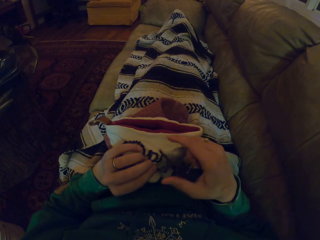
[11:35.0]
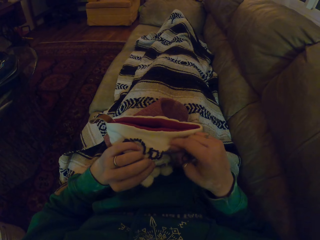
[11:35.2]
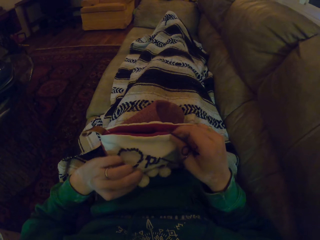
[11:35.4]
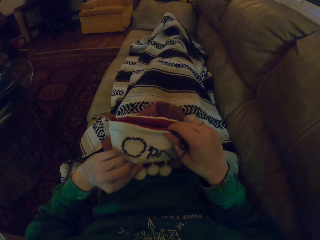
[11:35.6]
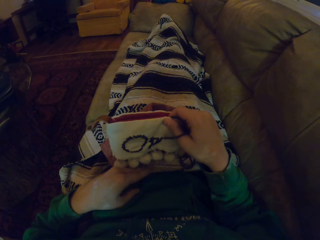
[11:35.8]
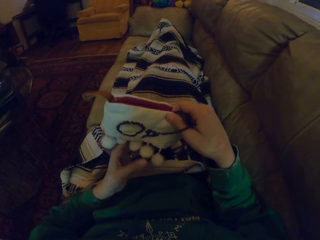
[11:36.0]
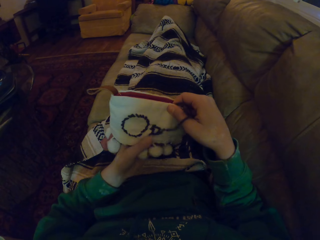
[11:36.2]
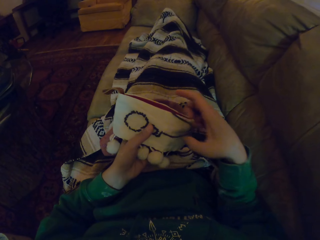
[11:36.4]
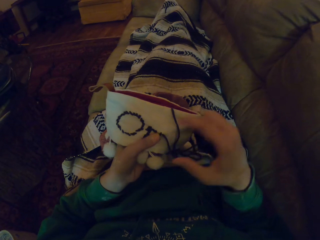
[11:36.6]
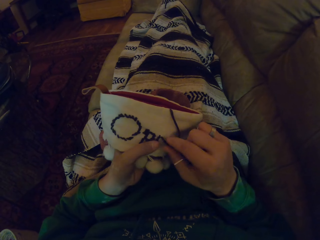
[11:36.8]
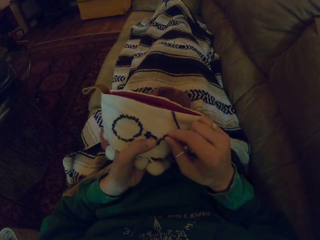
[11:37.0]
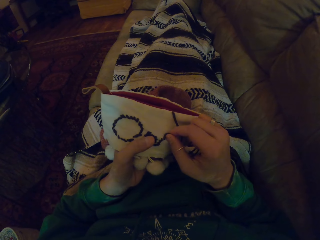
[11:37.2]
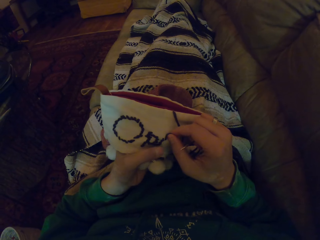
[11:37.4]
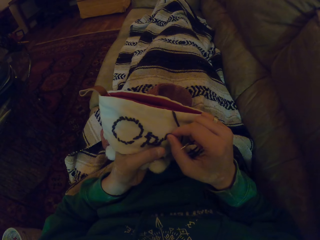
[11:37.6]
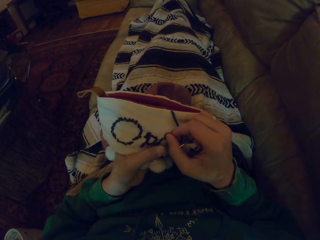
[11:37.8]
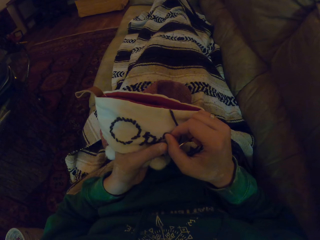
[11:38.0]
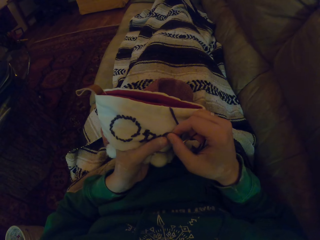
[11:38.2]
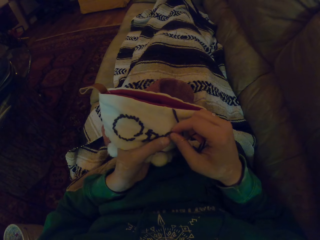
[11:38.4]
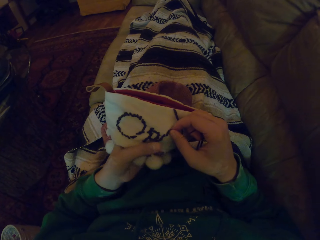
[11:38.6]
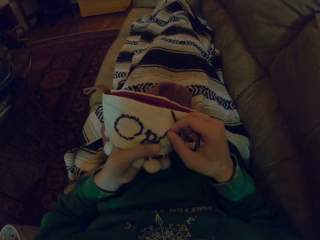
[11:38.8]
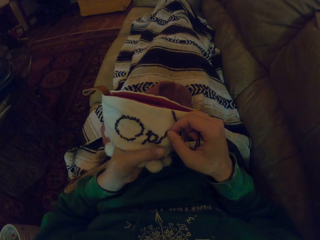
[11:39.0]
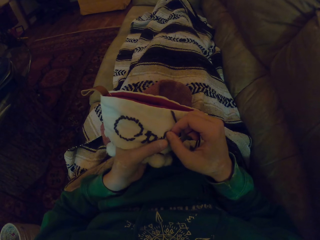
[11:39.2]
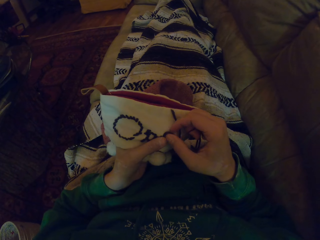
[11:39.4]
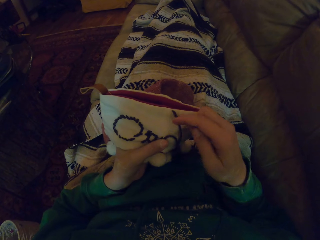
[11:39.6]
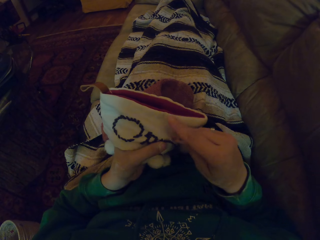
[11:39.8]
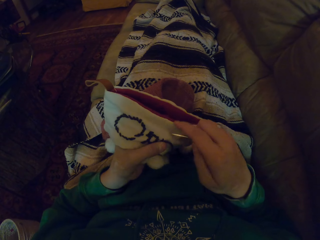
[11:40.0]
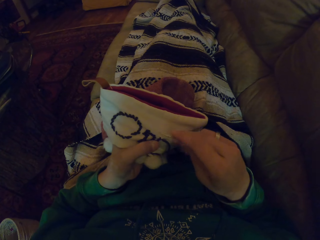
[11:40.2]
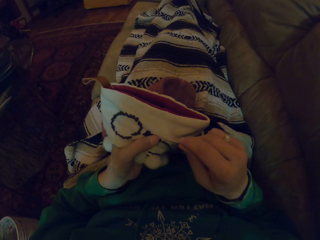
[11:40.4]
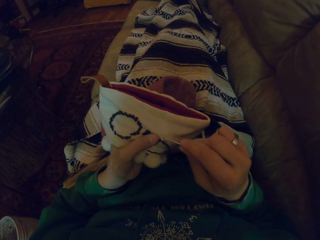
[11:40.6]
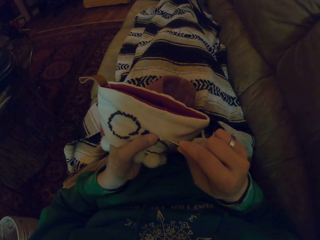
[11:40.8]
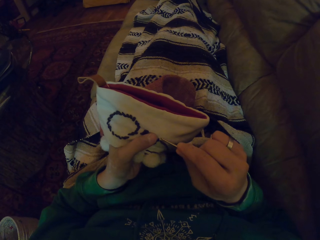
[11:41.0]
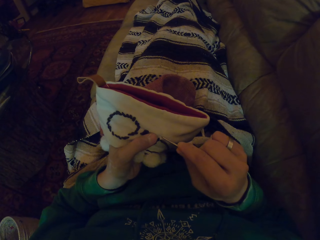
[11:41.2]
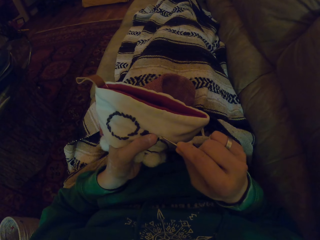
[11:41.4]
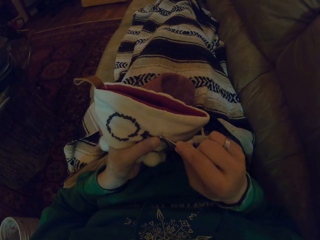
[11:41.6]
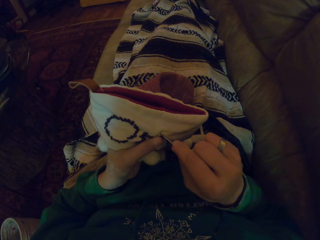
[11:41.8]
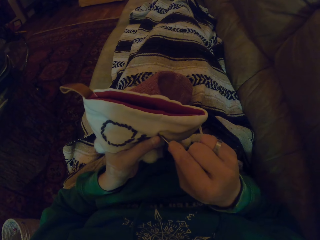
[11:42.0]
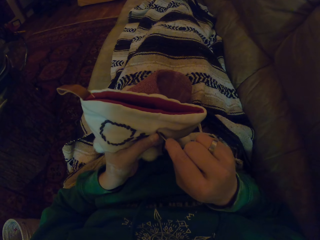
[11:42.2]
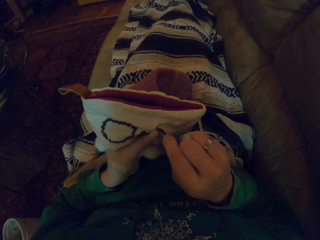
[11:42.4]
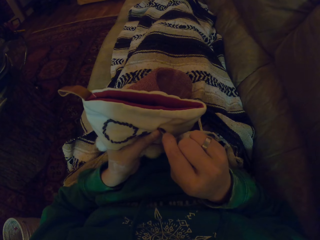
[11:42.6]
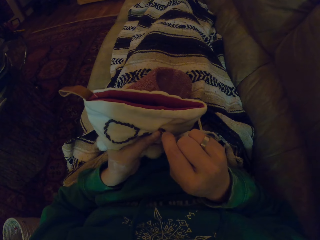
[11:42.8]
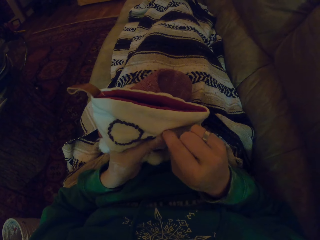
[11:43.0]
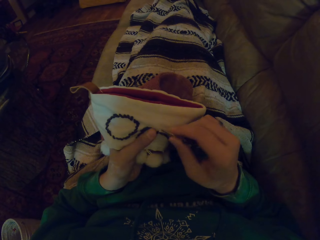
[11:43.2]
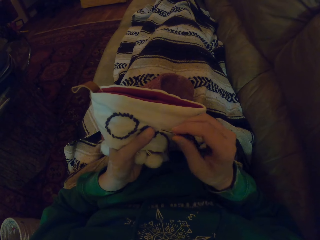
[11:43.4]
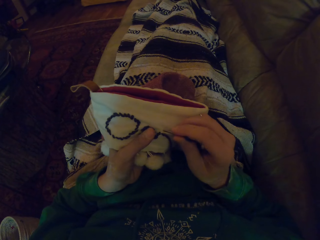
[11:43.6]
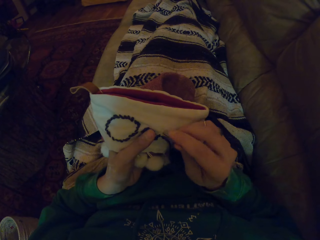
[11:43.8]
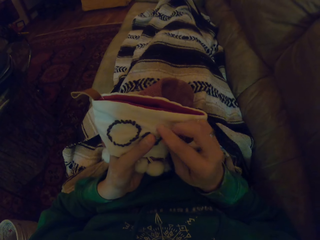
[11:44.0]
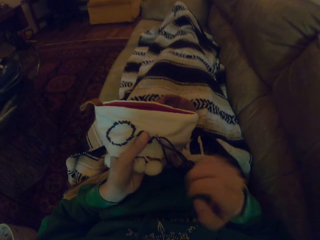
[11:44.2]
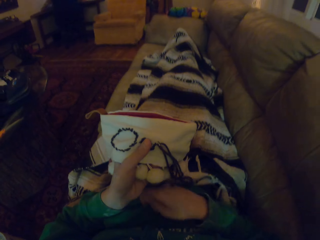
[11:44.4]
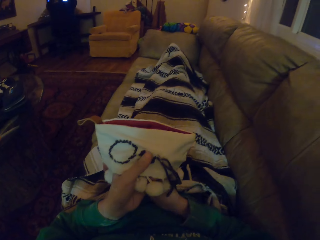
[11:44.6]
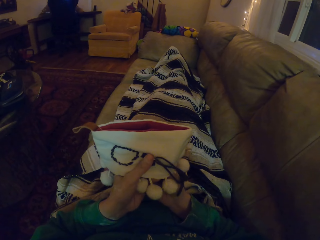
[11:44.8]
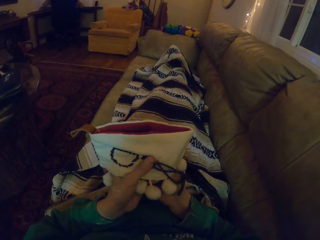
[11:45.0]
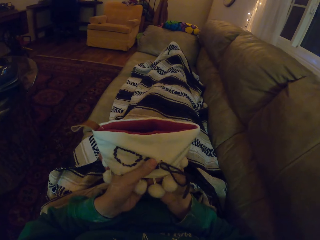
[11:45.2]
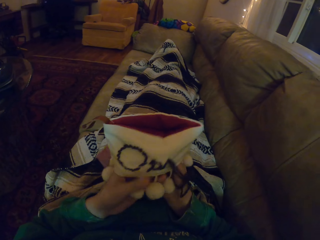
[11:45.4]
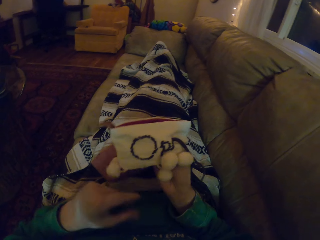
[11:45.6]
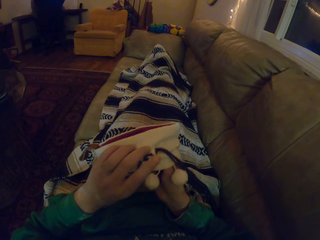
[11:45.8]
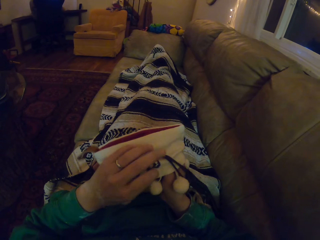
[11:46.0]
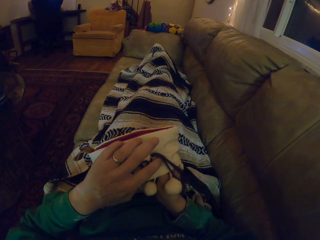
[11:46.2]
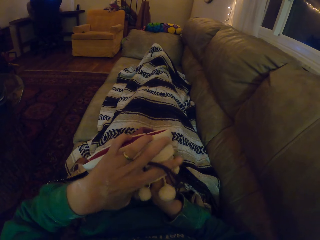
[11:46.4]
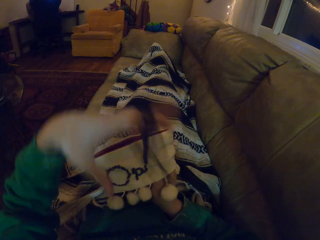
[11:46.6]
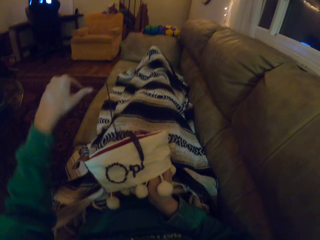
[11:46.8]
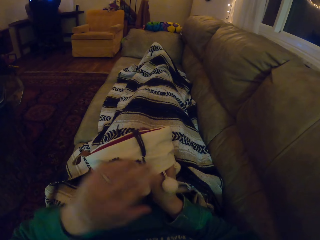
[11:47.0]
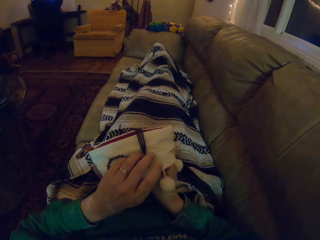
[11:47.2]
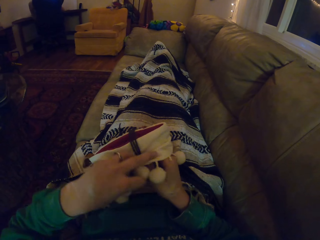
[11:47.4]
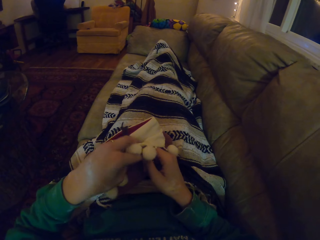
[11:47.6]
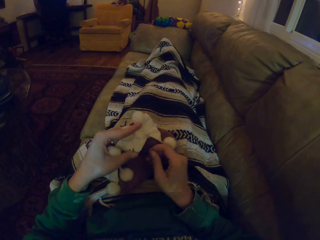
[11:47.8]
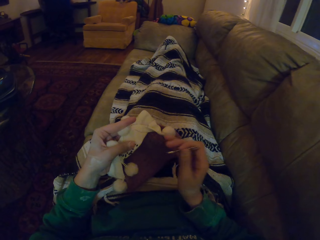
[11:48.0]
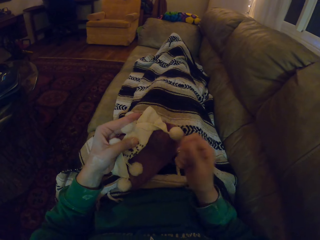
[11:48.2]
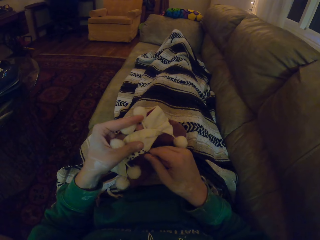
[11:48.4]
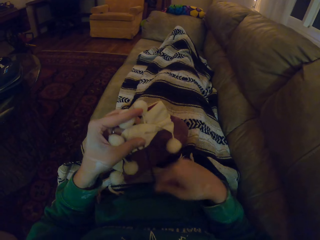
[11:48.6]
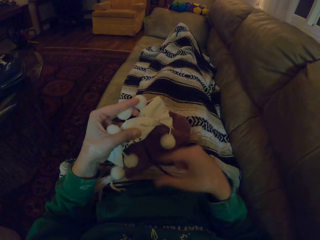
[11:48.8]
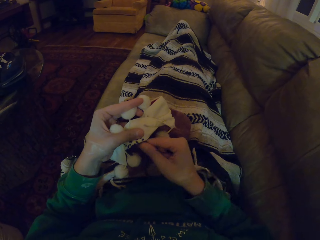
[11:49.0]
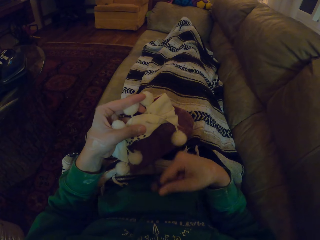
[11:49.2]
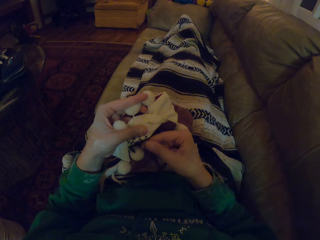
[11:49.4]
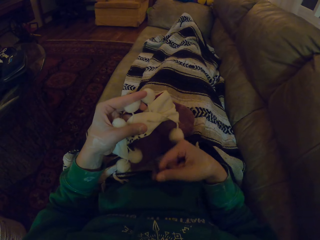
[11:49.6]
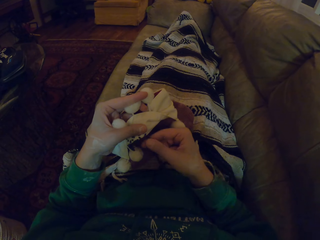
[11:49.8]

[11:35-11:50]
The camera wearer adjusts the garment. They align the thread. They knit the garment. They pull the thread. They push the thread. They turn the garment. They pull the thread.

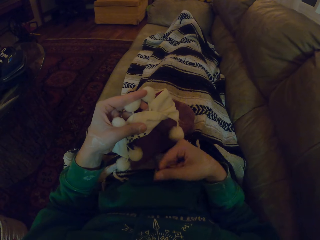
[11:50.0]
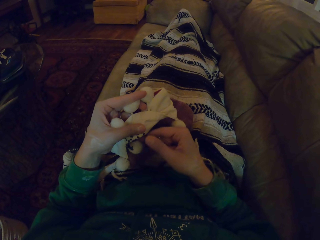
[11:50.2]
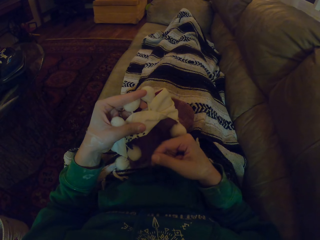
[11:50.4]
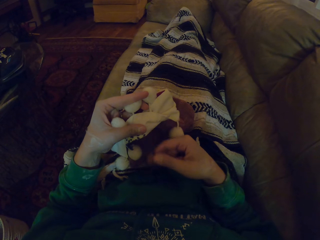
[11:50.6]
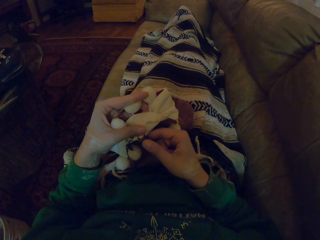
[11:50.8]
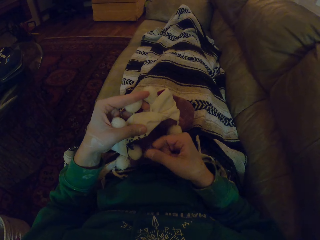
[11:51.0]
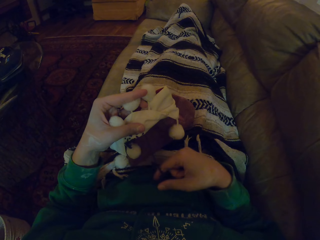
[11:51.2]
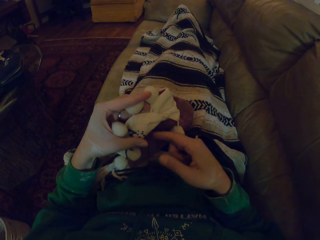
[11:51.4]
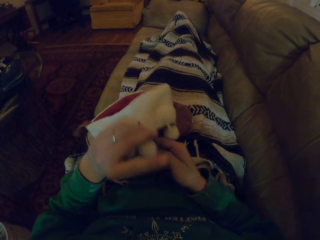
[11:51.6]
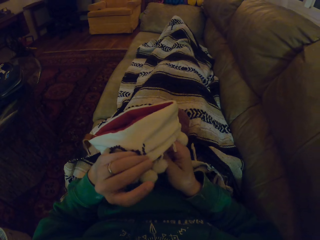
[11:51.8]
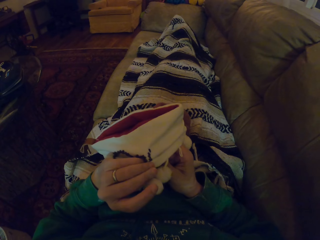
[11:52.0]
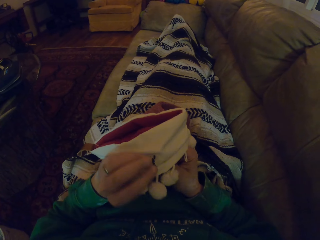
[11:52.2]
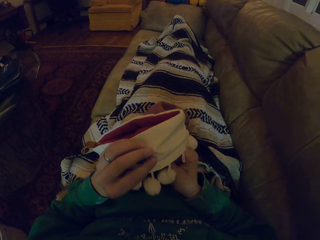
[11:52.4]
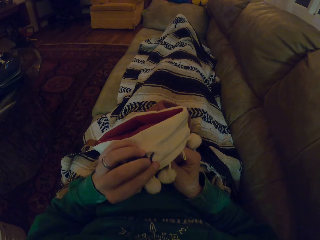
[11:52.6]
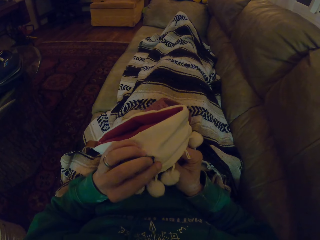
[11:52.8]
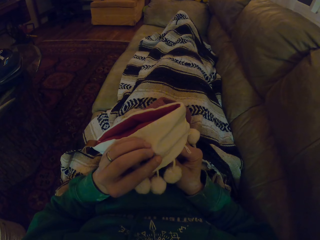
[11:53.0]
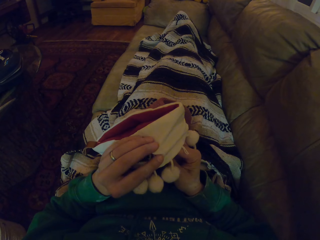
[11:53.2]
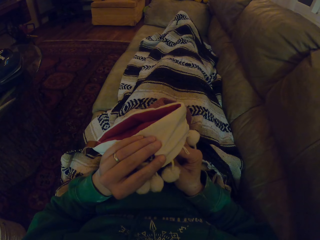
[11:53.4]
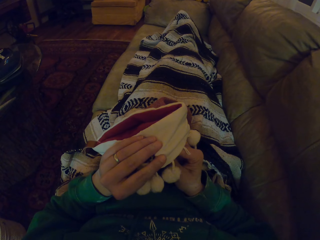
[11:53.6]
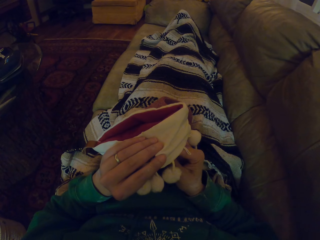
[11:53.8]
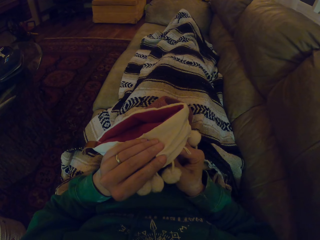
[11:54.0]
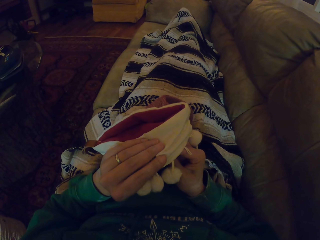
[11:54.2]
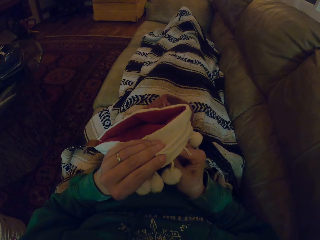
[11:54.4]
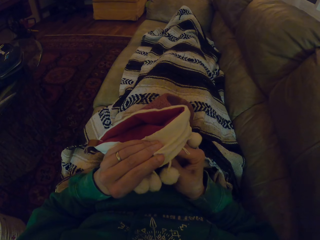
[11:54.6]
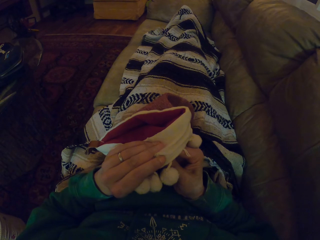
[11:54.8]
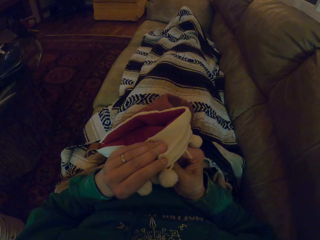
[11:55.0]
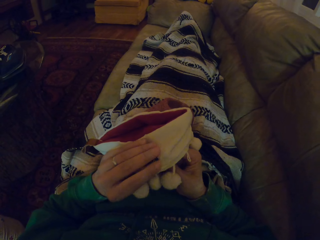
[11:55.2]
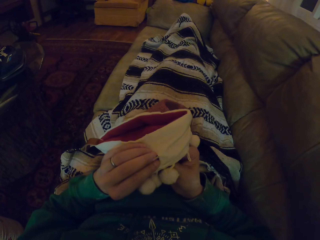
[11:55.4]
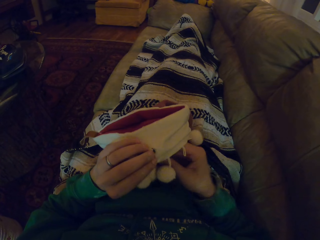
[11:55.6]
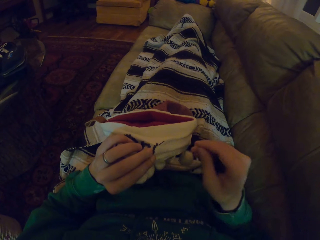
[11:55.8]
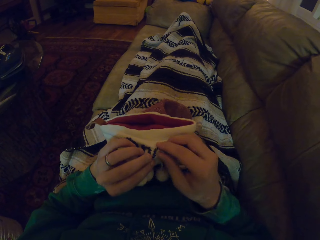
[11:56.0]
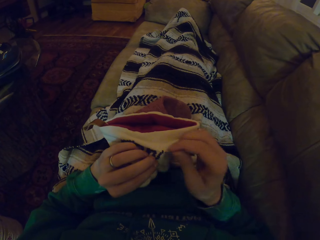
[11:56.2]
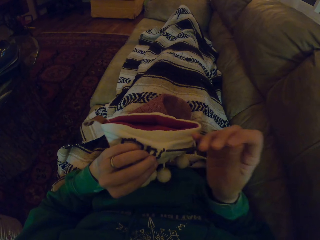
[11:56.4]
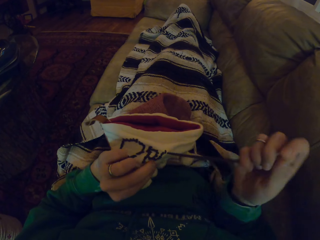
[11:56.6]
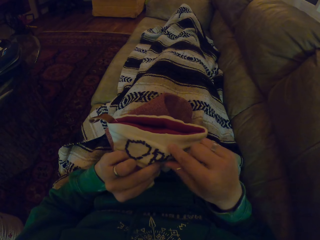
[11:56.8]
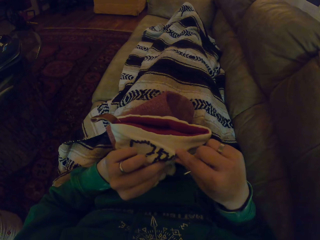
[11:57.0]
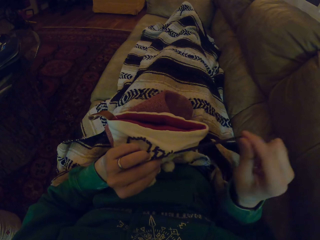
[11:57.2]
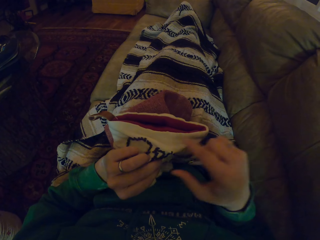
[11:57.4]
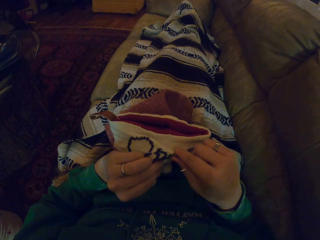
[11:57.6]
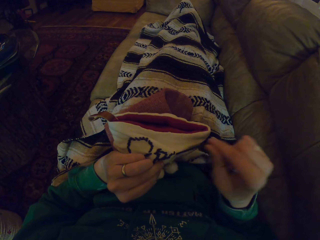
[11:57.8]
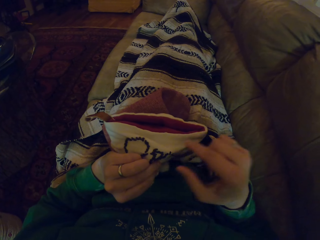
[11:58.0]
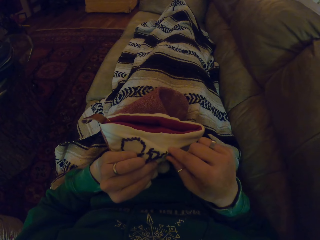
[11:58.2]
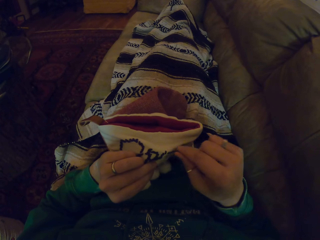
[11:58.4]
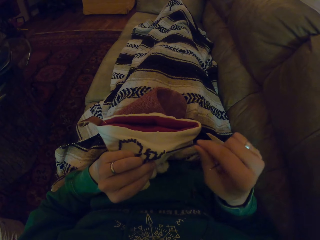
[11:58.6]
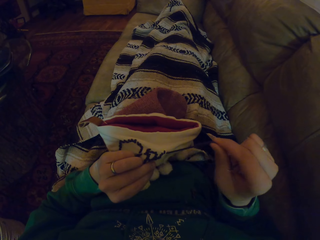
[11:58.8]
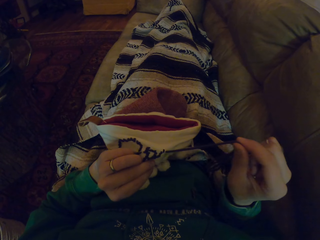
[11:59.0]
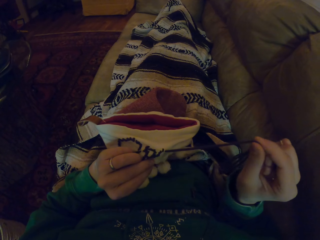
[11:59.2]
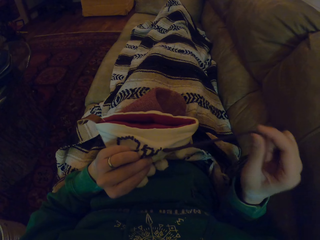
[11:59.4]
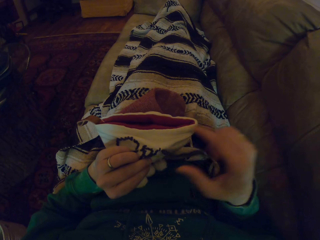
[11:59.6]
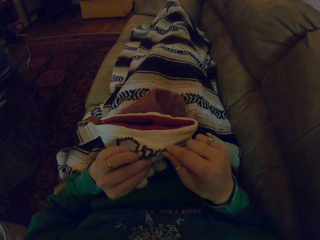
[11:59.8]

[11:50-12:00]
The camera wearer turns the garment. They knit the garment. They pull the thread.
